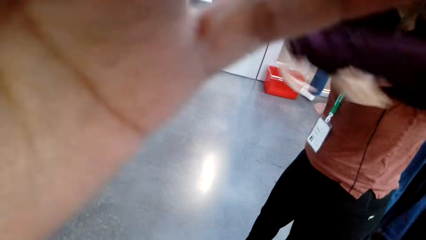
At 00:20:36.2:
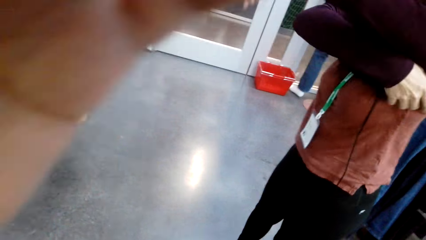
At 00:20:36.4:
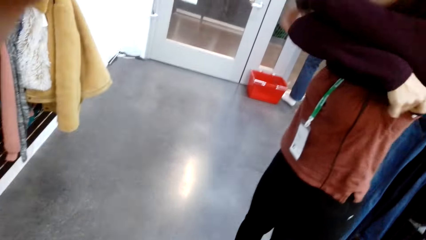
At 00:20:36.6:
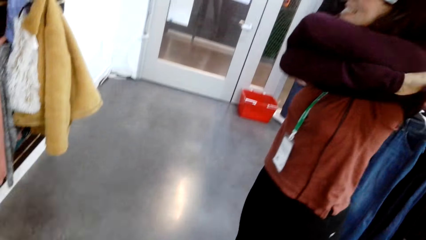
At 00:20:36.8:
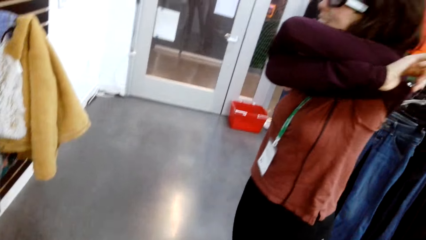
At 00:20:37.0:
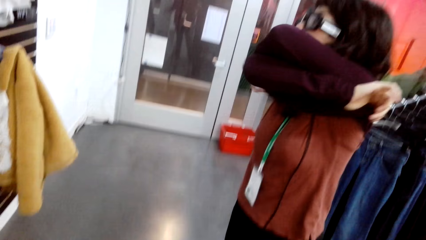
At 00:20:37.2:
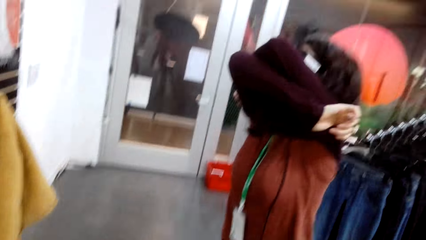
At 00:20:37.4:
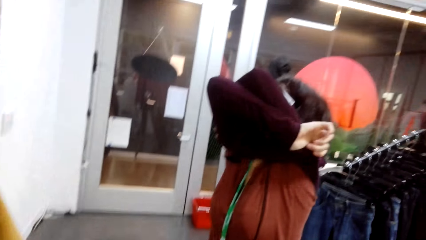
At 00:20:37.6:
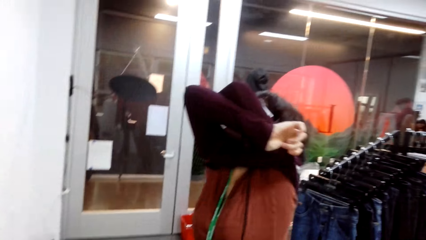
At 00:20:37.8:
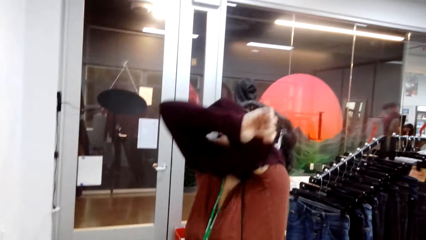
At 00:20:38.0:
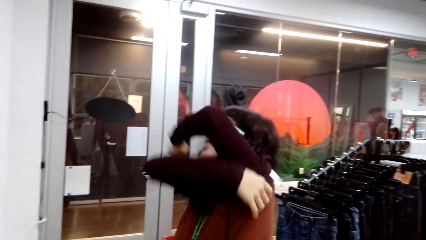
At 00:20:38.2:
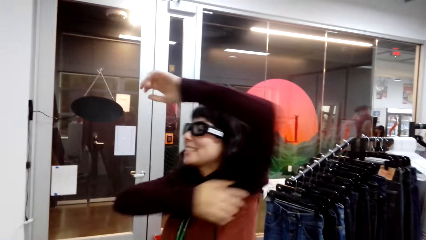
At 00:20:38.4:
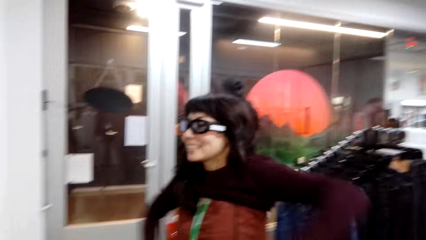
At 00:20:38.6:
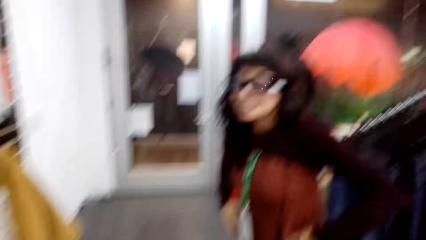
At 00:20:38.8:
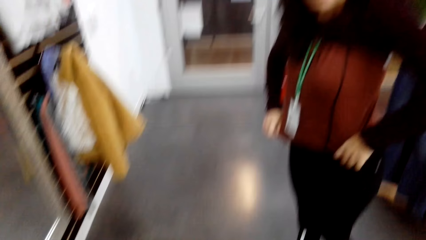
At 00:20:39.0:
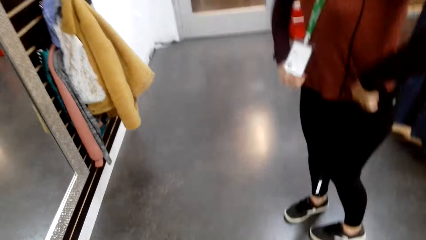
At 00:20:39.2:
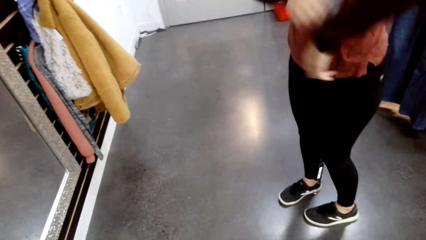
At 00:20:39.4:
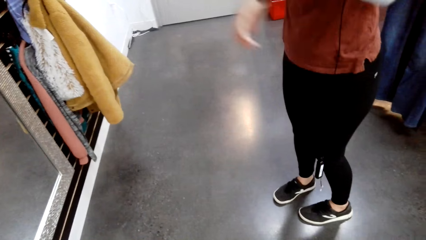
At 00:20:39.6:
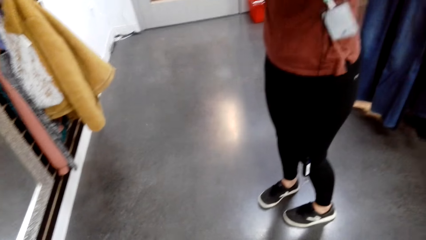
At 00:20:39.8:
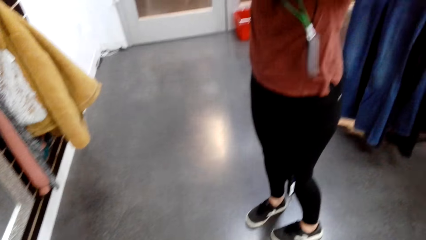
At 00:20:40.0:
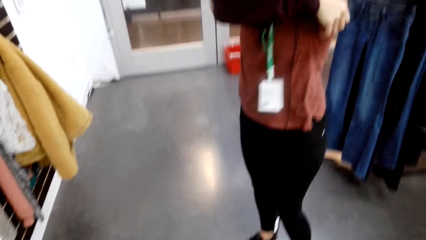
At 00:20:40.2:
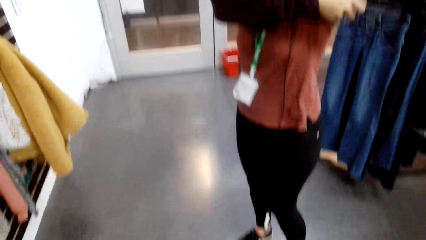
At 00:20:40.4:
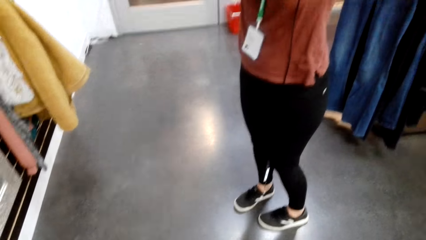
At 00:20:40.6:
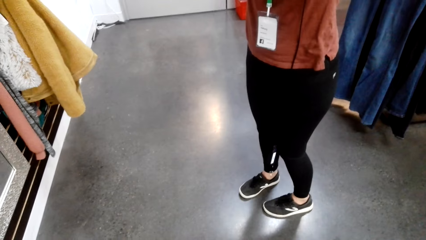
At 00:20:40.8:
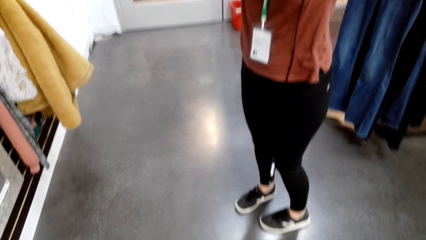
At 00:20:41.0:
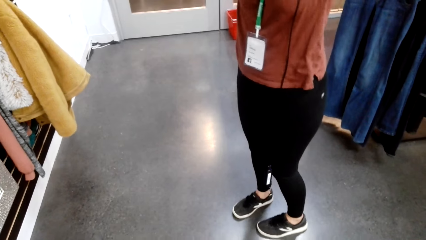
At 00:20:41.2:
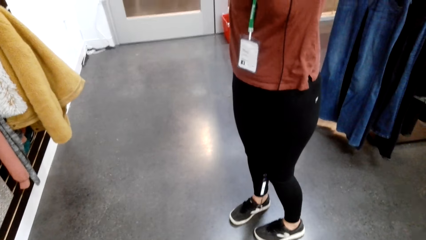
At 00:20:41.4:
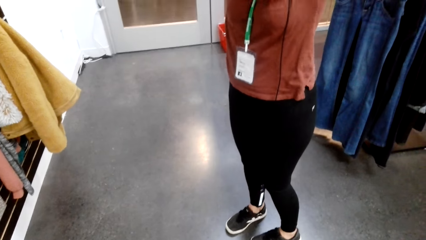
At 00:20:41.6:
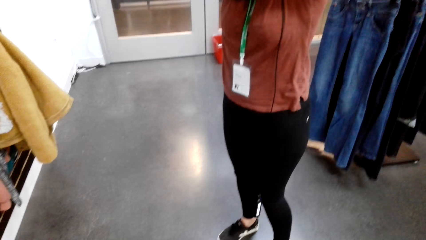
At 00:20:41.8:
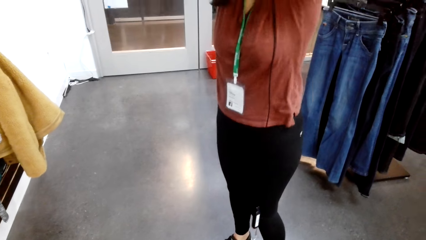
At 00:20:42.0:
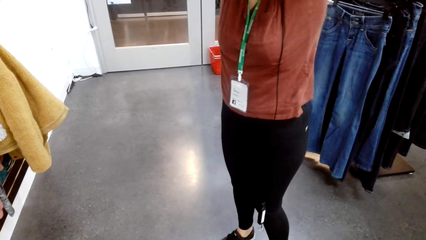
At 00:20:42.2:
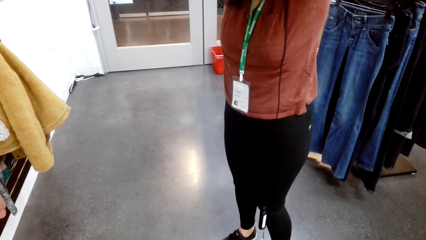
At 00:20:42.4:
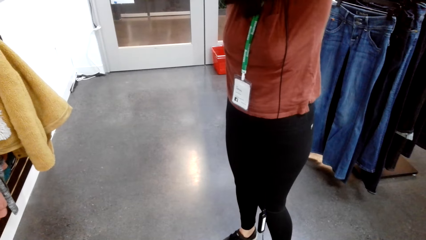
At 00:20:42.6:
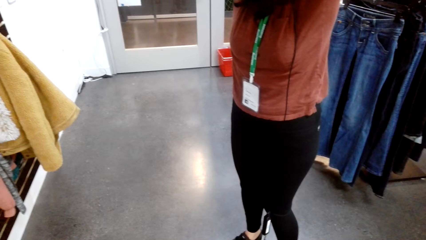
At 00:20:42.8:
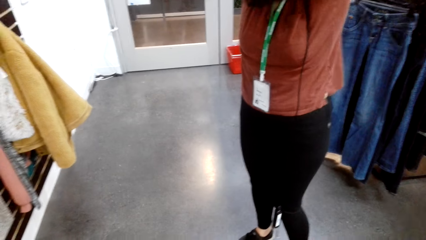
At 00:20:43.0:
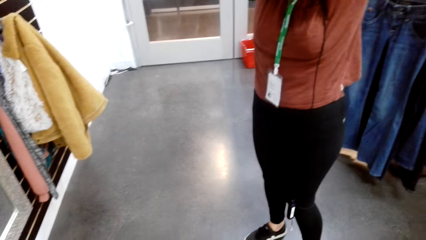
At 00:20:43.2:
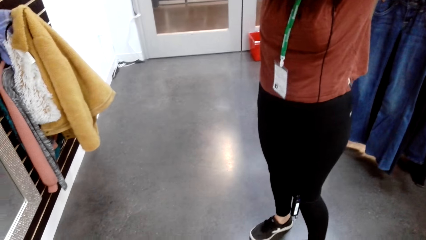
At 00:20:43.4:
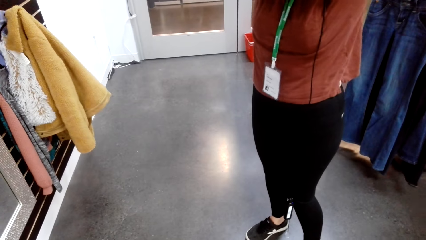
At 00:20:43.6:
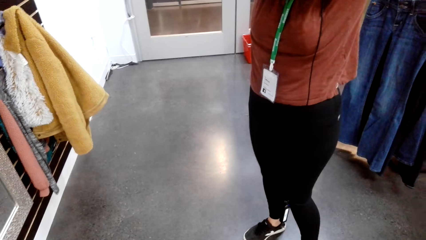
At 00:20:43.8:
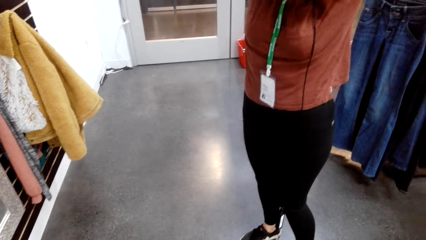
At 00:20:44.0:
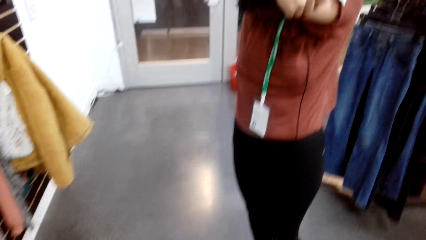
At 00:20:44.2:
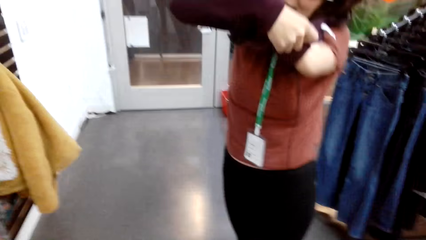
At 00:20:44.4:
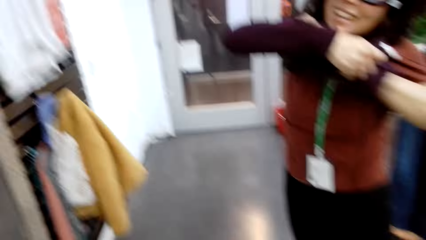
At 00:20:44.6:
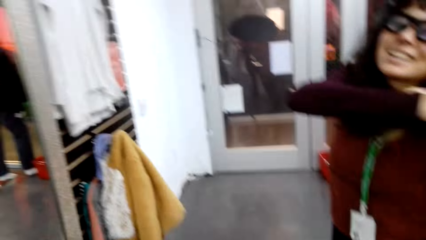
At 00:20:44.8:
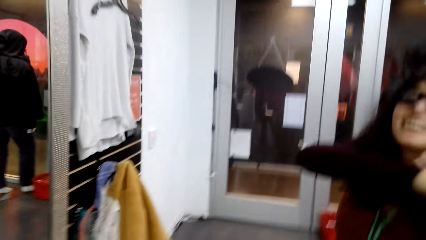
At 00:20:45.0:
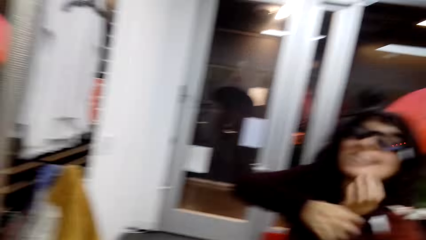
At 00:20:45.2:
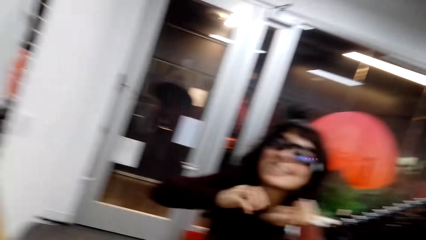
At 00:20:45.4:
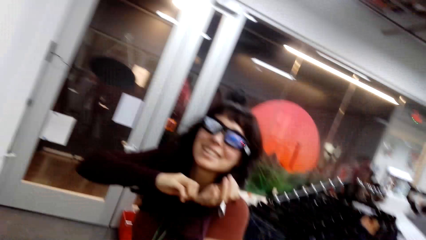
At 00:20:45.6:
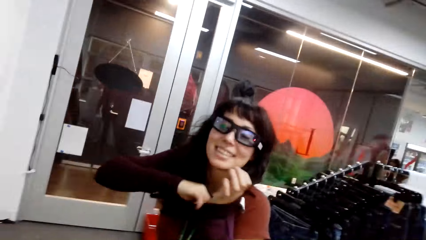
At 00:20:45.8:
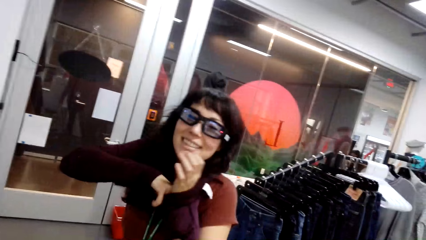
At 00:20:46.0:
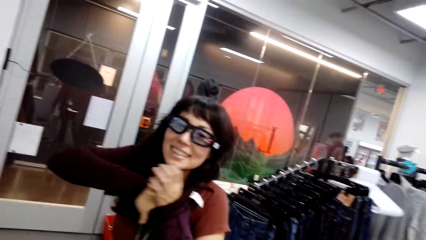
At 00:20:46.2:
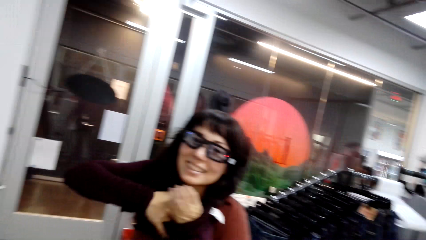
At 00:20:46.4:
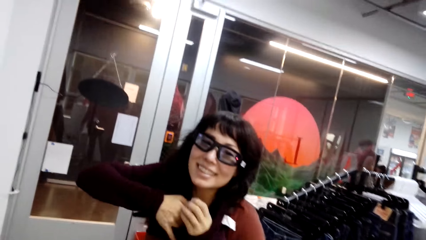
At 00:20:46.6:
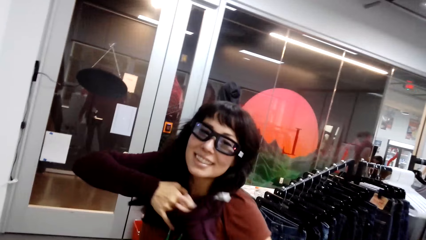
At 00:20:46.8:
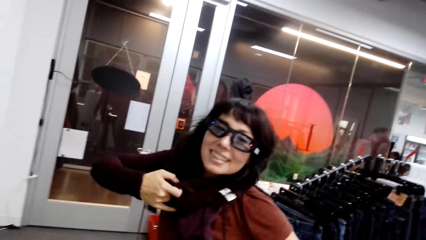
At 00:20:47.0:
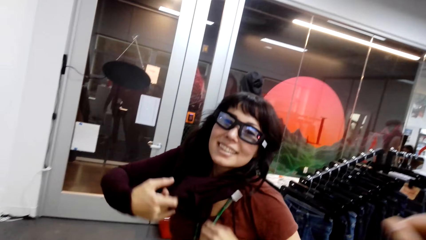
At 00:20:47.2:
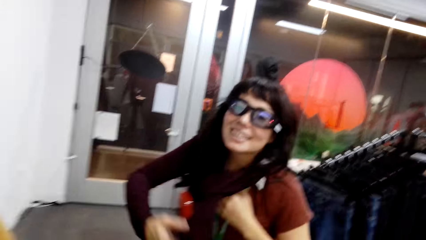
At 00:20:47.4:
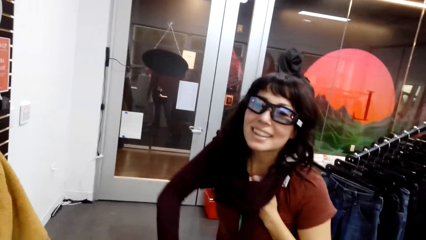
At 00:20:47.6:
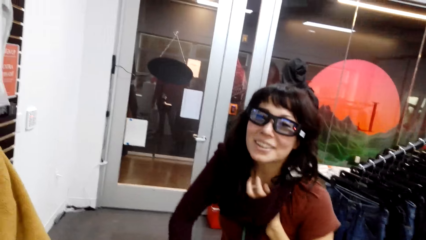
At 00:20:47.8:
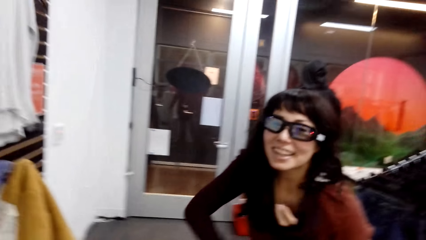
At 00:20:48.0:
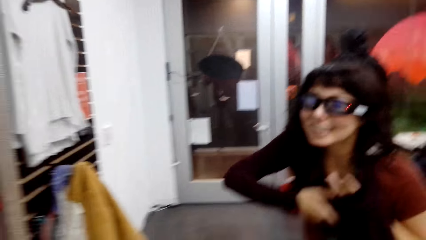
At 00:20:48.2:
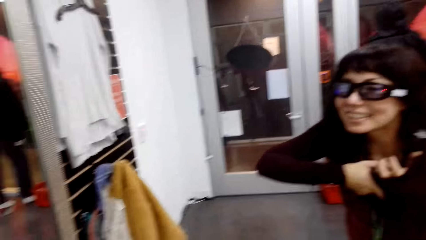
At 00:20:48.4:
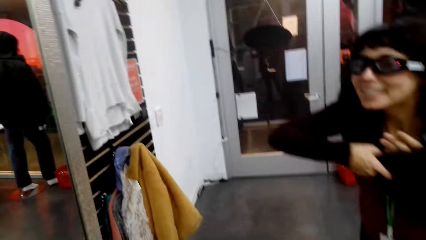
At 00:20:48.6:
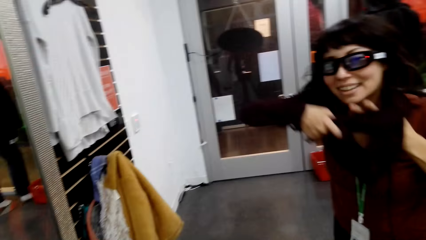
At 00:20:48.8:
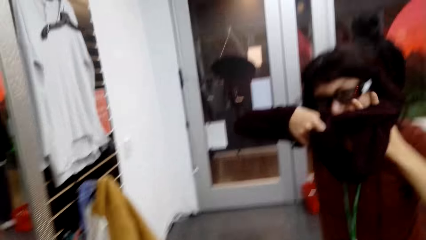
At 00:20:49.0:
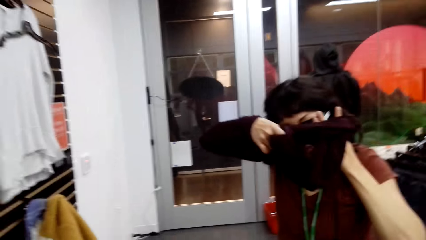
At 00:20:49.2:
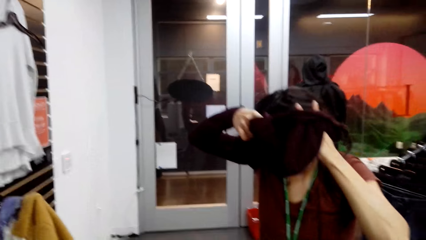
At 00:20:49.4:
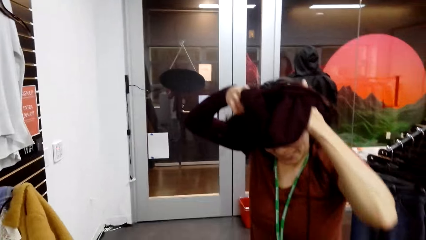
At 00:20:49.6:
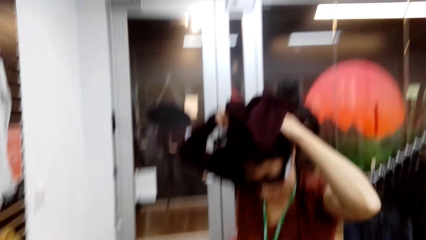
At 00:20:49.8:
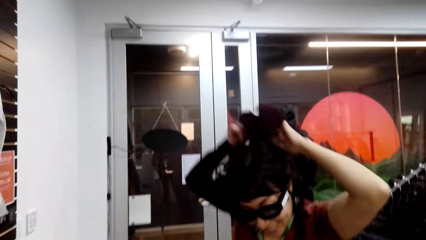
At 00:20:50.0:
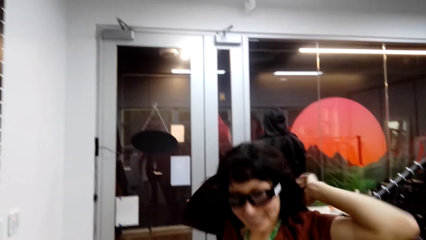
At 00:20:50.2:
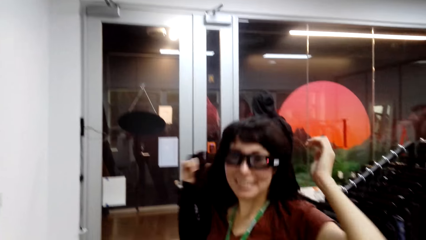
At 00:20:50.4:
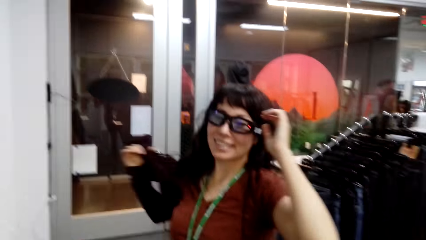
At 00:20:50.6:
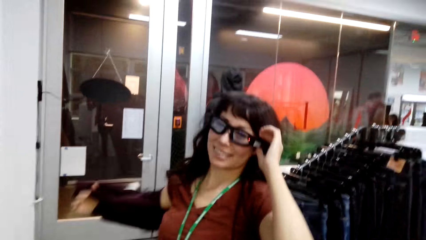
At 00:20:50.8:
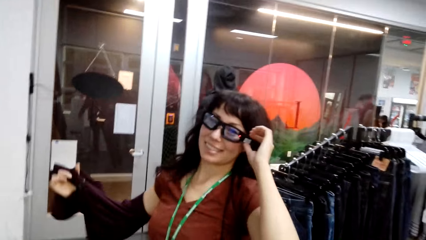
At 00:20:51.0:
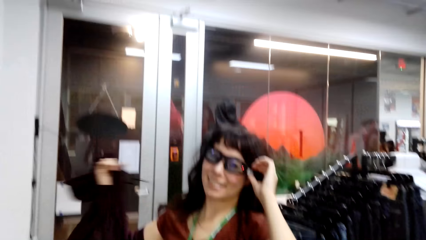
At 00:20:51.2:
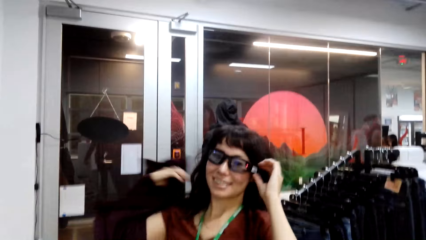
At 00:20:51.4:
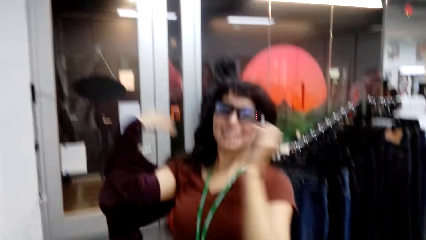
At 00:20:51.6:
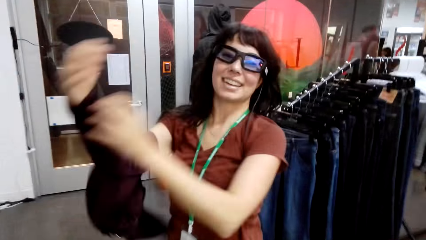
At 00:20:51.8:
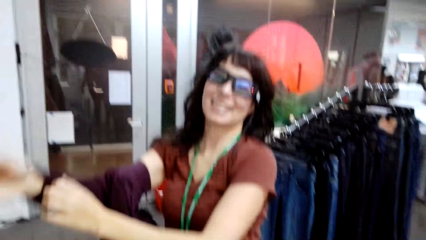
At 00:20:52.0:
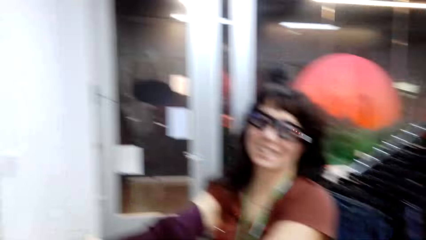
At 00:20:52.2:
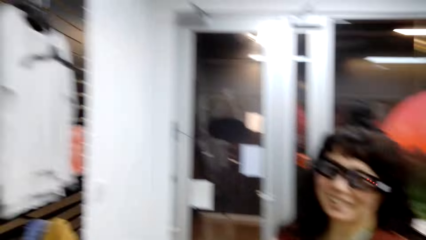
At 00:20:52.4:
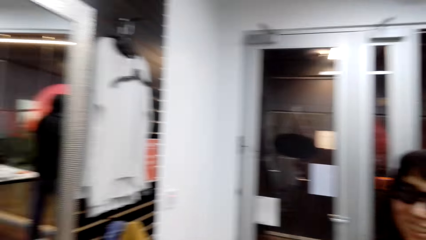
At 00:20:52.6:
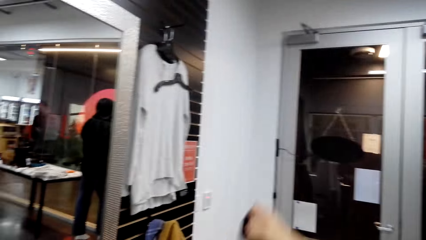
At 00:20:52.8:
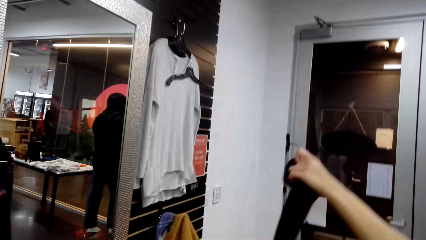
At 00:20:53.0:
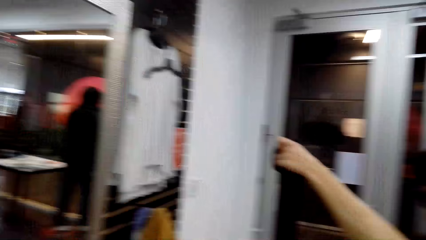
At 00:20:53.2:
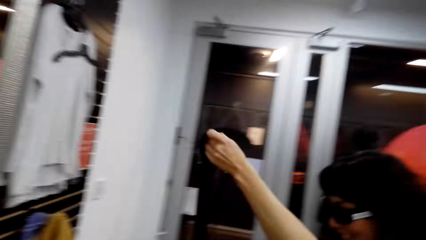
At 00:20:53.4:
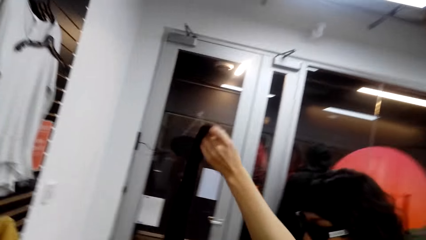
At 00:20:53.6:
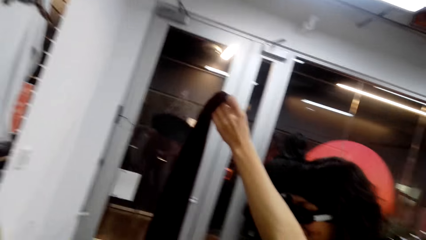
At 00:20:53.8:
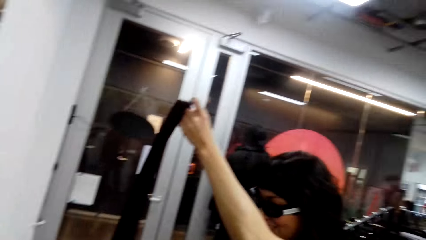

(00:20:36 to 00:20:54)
The camera wearer touches the camera. A woman removes the sweater. The woman touches her glasses.
